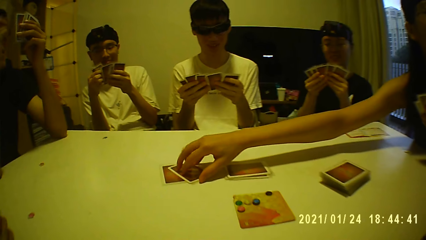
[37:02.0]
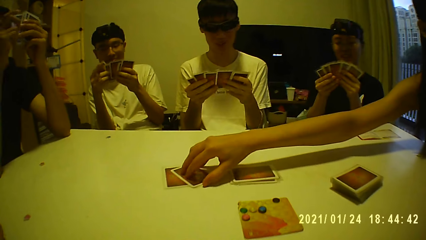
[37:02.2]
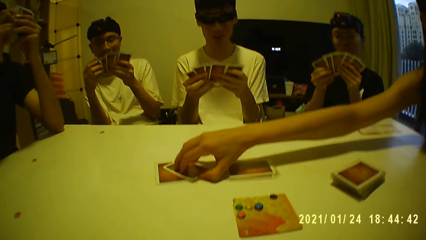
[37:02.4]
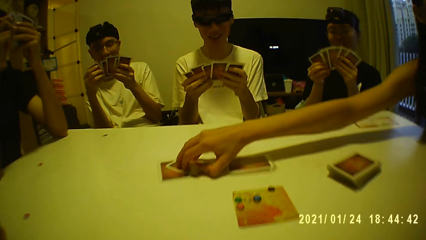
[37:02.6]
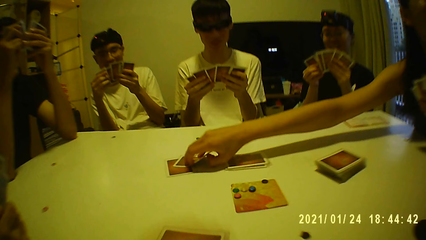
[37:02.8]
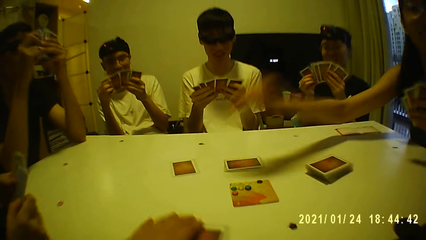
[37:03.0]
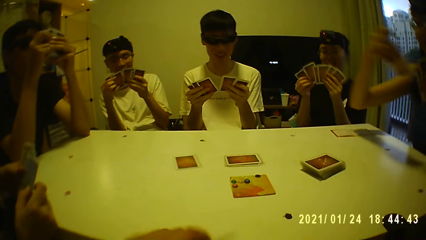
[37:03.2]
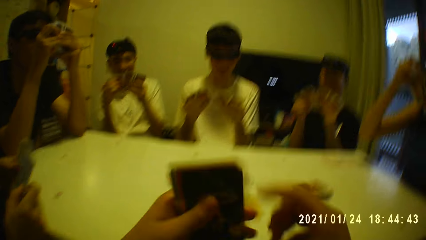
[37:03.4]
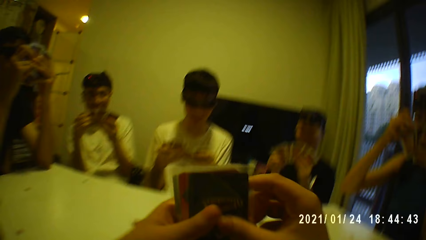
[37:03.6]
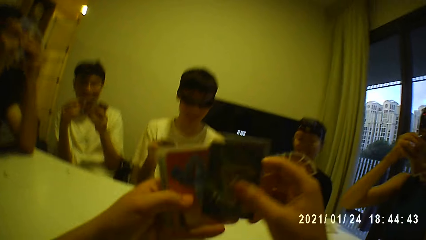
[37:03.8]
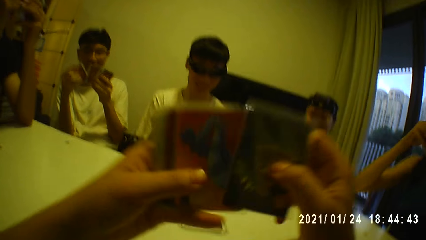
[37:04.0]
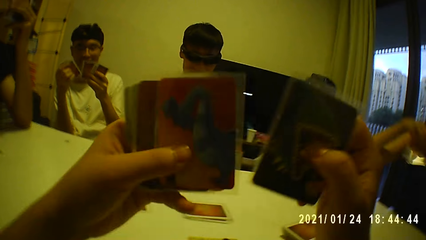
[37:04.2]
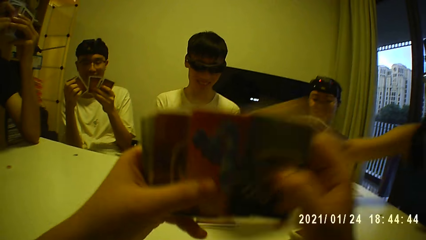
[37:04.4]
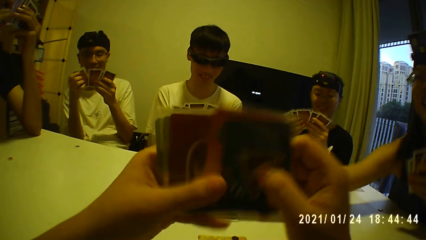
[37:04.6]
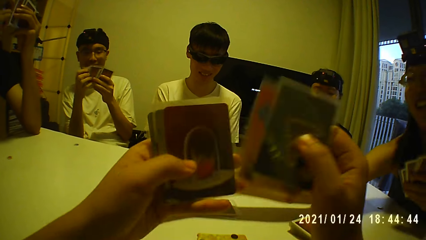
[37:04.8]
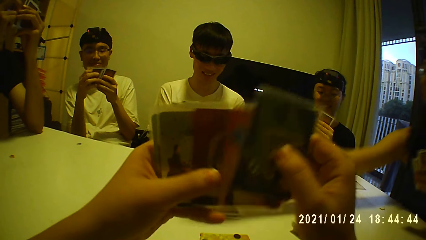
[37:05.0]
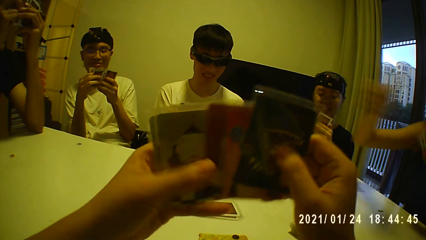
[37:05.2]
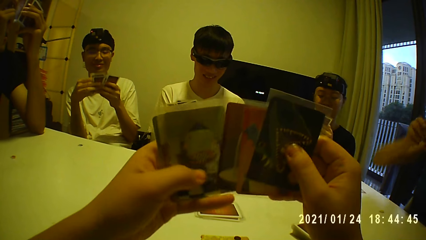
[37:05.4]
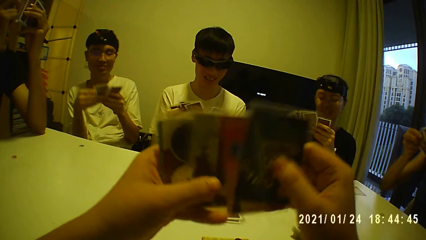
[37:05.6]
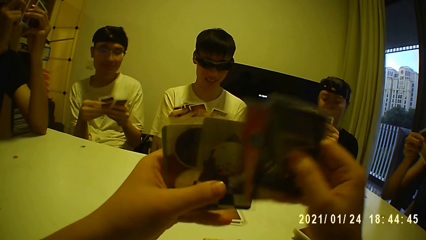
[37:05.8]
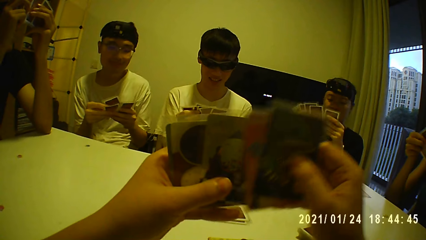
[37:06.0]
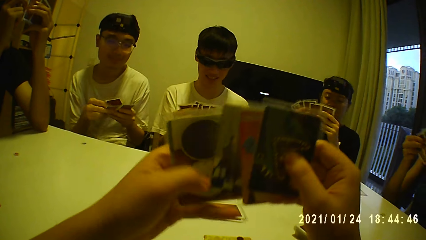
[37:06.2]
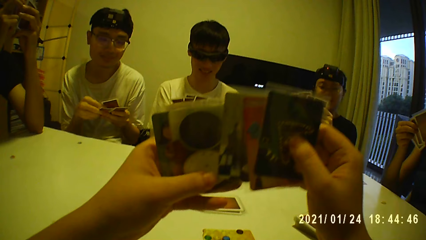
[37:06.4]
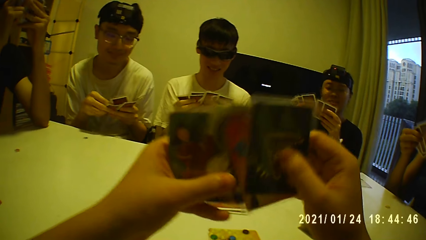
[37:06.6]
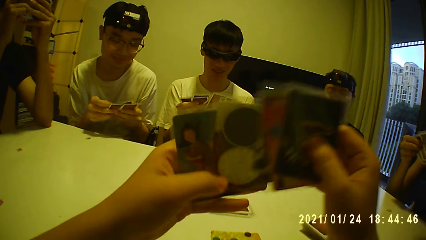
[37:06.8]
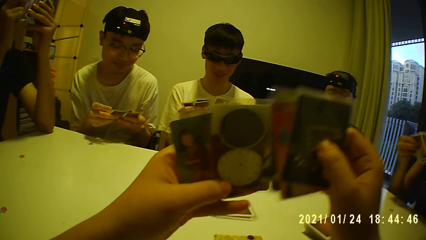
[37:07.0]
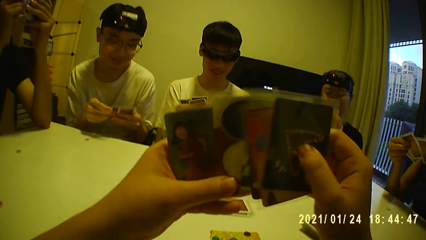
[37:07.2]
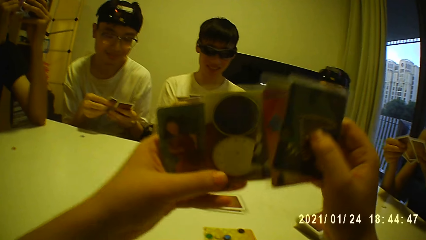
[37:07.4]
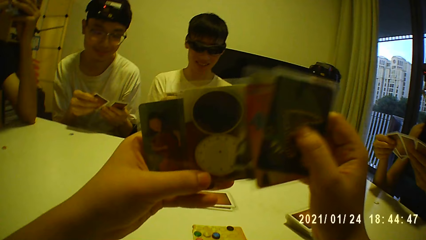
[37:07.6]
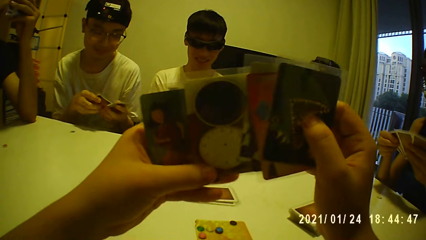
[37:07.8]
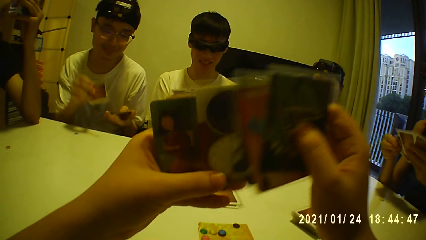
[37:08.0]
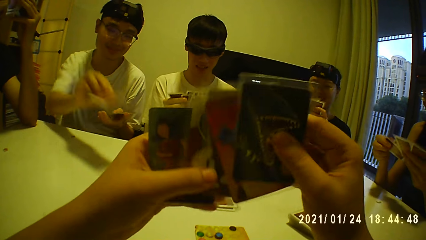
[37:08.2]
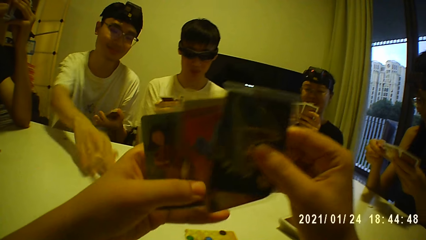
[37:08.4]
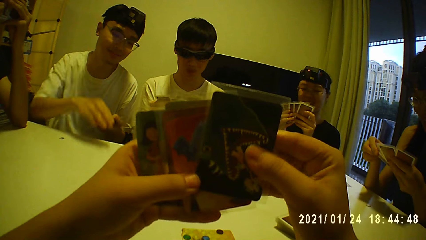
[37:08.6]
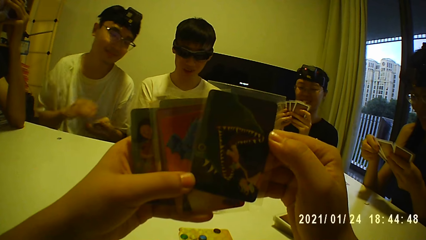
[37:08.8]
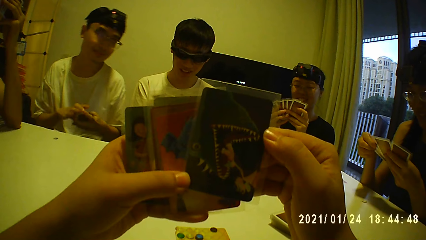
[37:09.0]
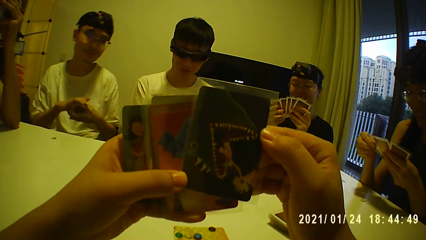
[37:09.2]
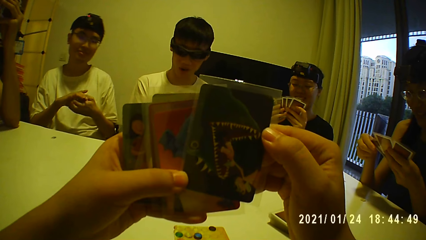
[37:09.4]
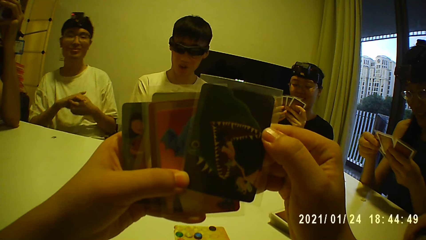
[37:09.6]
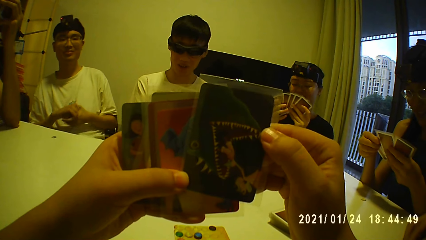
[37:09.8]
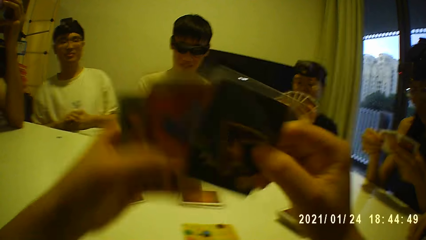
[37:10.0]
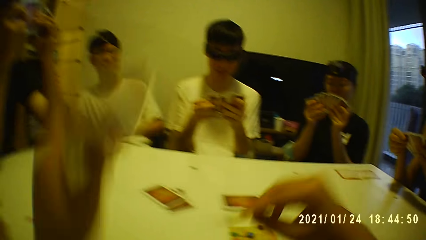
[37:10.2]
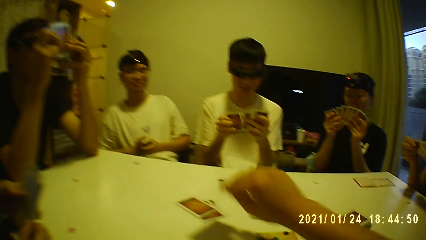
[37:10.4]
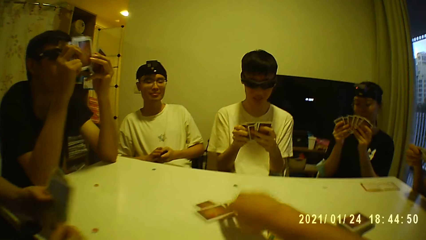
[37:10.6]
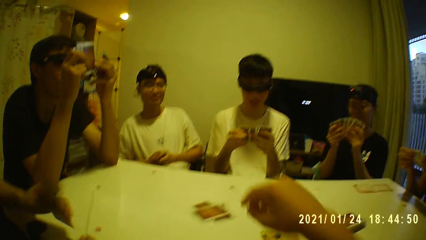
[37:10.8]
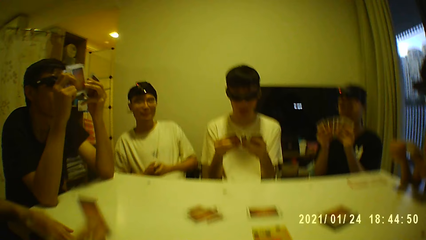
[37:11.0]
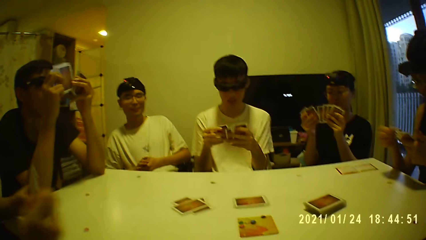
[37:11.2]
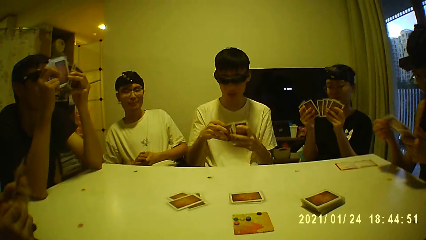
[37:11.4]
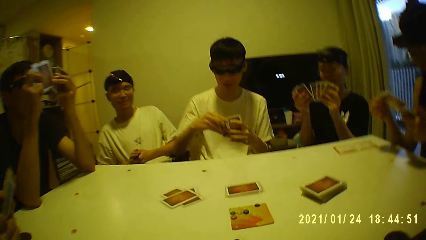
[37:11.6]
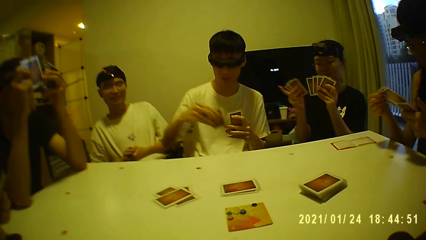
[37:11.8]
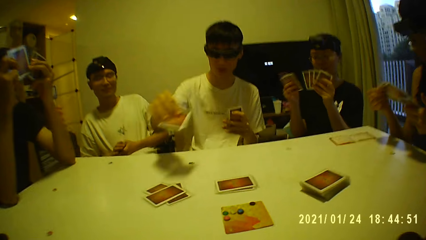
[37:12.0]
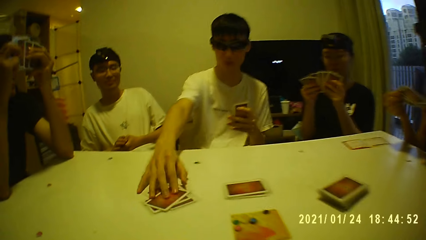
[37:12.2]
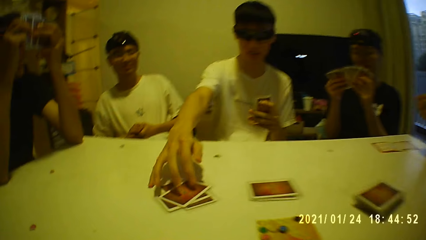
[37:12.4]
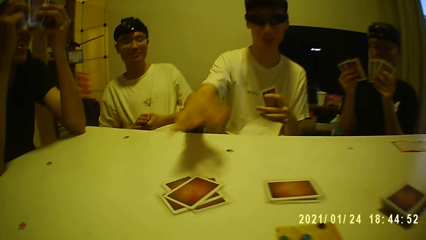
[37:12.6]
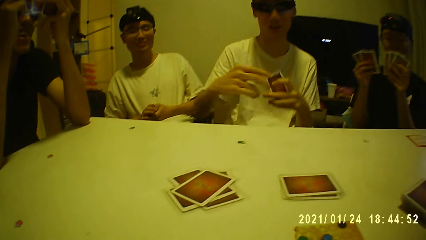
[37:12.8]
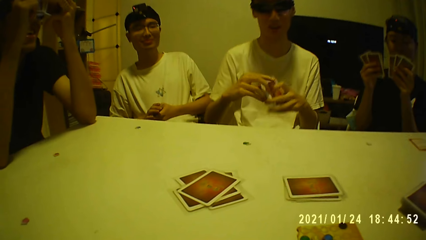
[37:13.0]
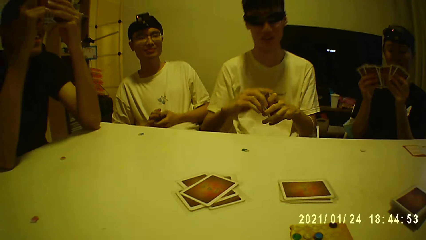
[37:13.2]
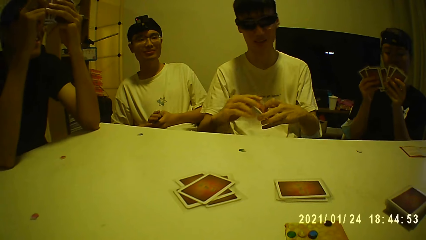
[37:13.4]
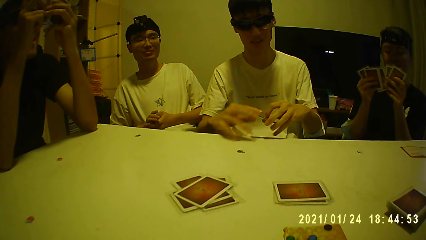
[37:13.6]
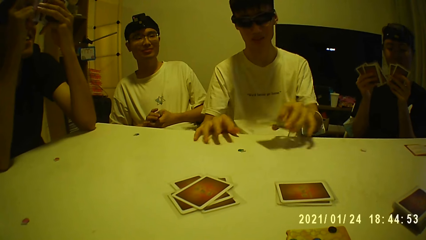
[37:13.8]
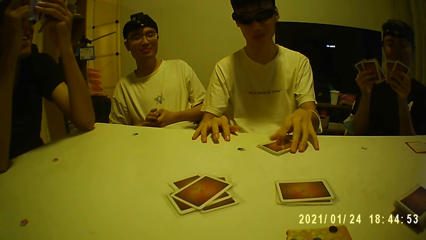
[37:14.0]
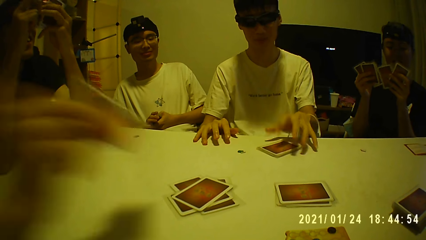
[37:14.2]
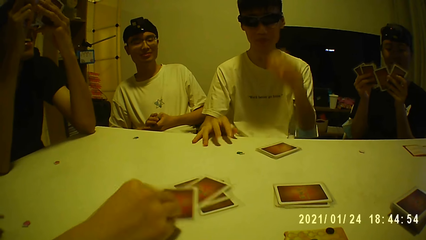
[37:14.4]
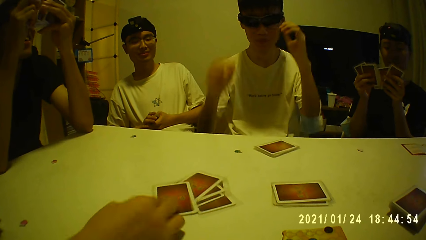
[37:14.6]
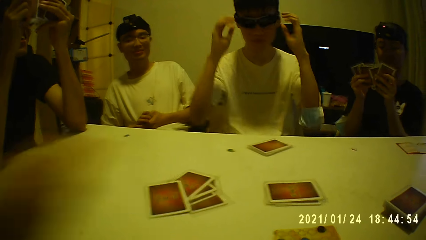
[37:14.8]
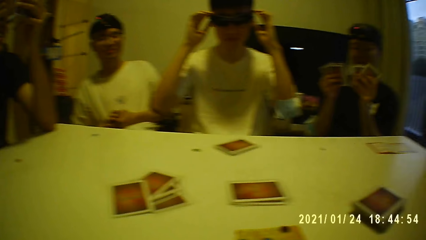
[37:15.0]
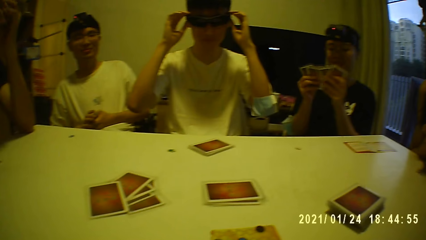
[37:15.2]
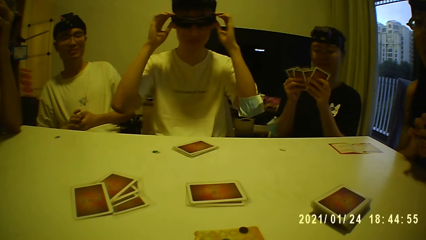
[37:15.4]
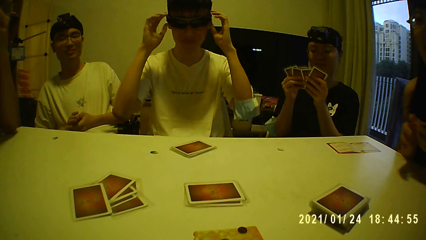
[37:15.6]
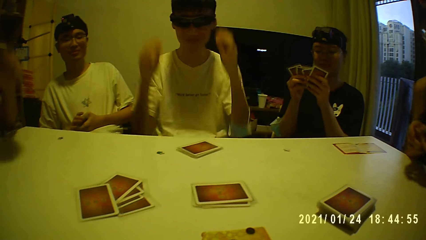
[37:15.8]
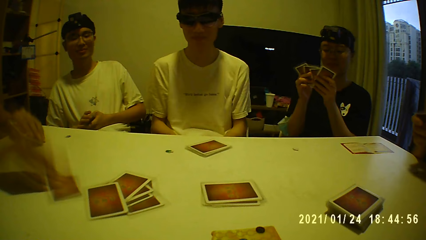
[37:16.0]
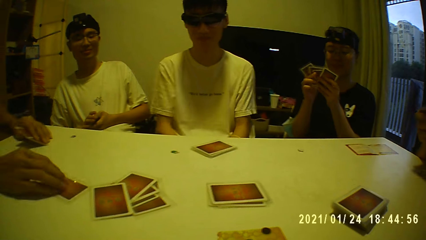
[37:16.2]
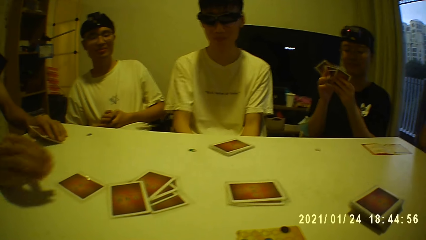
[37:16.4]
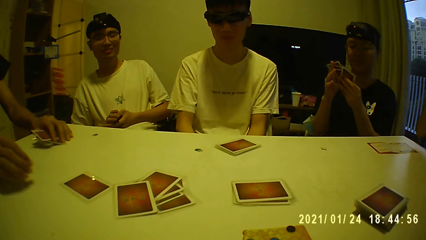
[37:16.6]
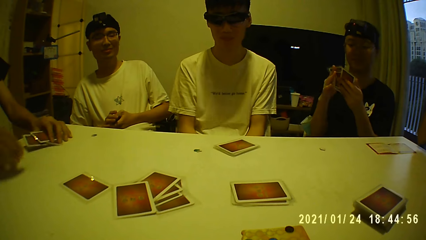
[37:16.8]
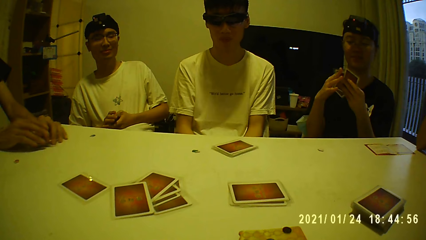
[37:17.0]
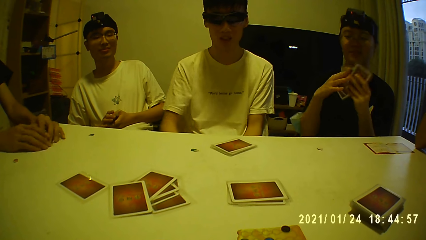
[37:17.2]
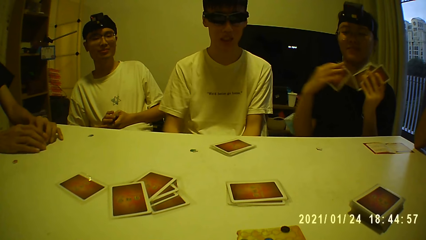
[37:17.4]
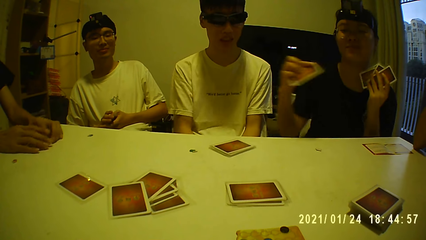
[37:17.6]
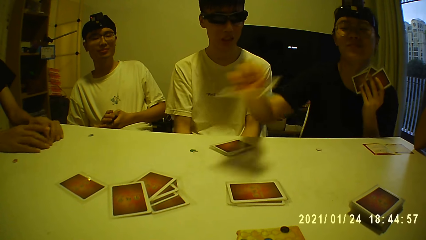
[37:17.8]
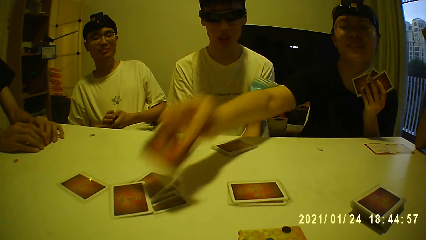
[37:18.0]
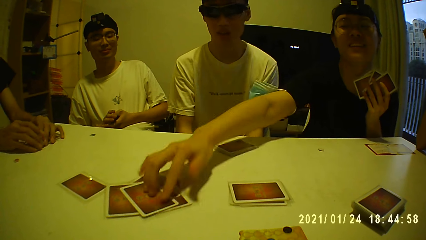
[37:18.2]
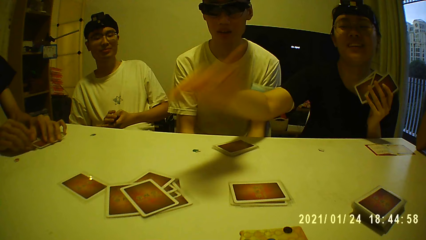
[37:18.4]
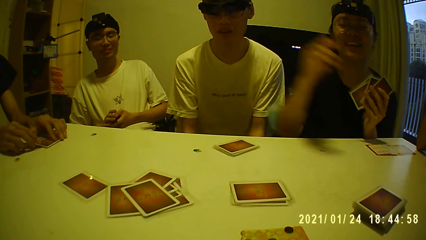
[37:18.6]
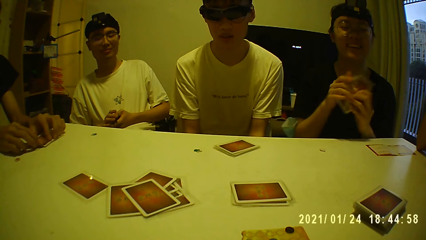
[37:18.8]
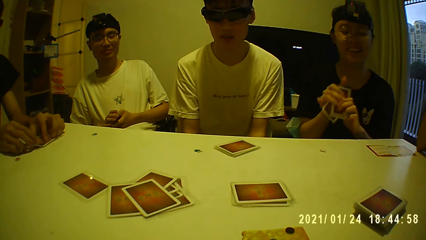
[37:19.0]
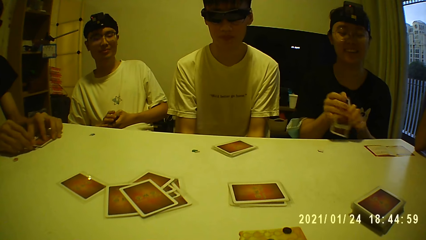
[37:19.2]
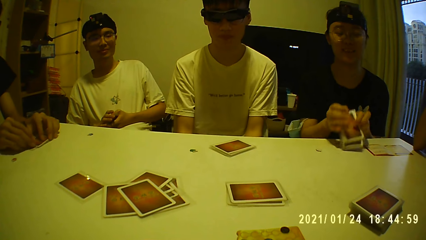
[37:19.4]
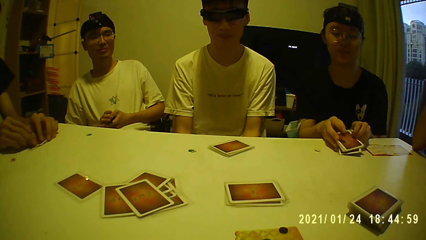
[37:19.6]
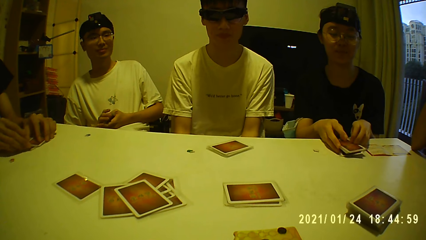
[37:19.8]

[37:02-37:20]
The camera wearer picks the game cards from the table with his right hand. He examines the game cards with both hands. He counts the cards. A woman places a game card on the table with her right hand. A man places a game card on the table with his right hand. The camera wearer places a game card on the table with his right hand. He throws the card on the table. Another man places a game card on the table with his right hand. The second man holds the cards and places the game cards in his left hand on the table. Another woman places a game card on the table with her right hand. The second man raises both hands to his head and adjusts the glasses on his face with both hands. A third man places a game card on the table with his right hand. A third woman places a game card on the table with her right hand.
